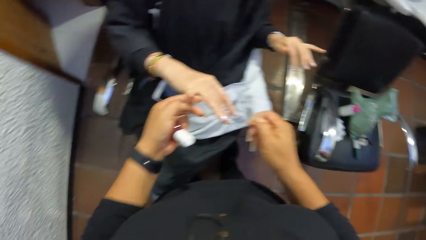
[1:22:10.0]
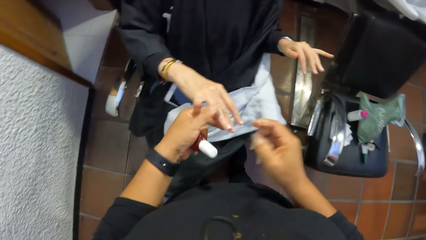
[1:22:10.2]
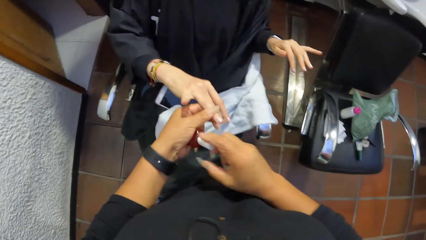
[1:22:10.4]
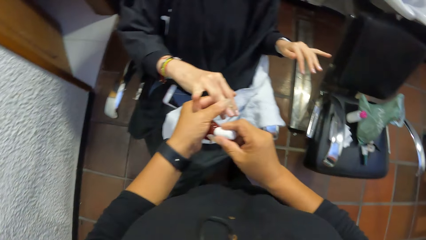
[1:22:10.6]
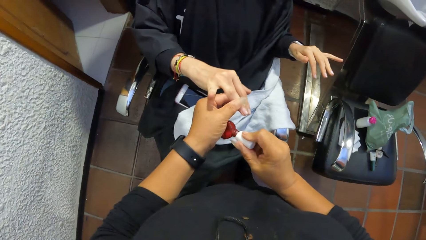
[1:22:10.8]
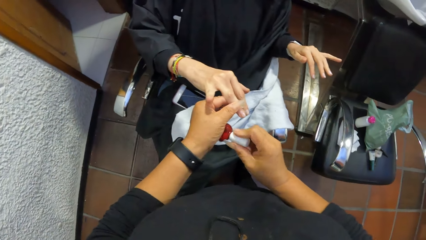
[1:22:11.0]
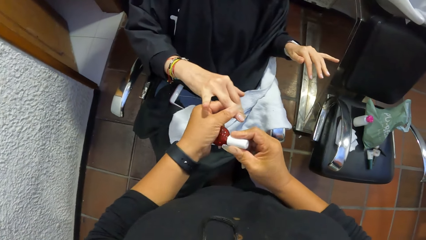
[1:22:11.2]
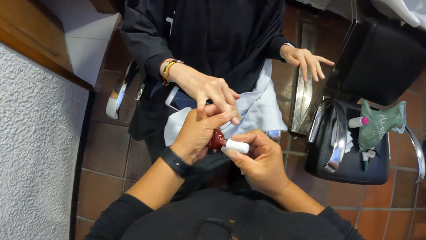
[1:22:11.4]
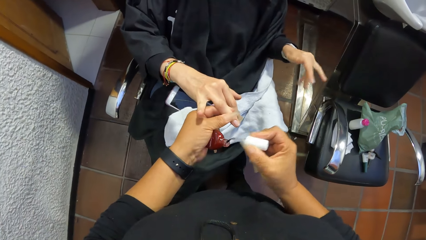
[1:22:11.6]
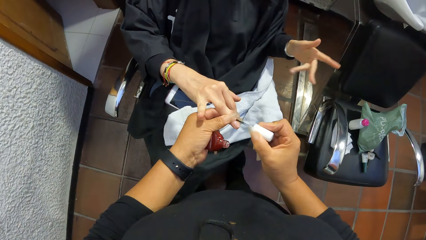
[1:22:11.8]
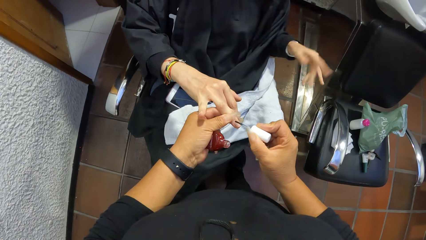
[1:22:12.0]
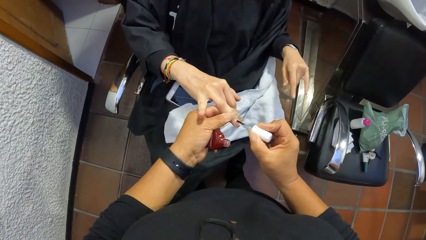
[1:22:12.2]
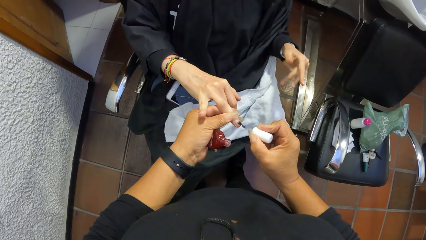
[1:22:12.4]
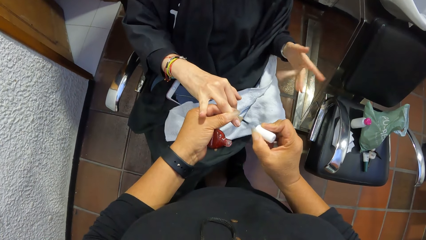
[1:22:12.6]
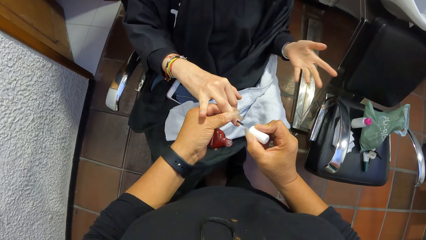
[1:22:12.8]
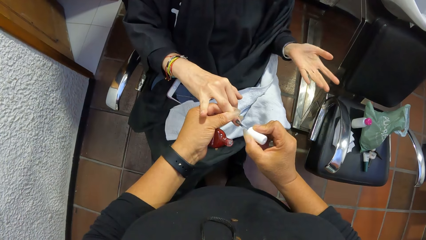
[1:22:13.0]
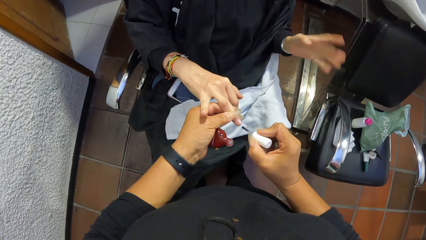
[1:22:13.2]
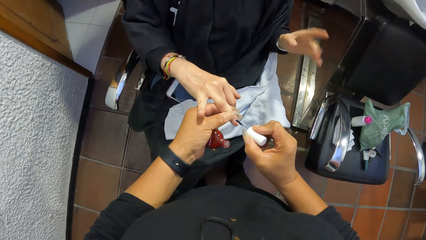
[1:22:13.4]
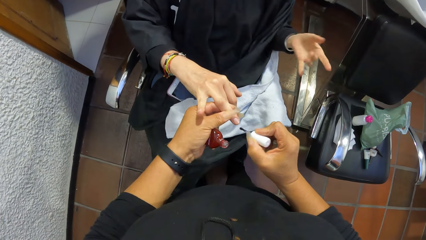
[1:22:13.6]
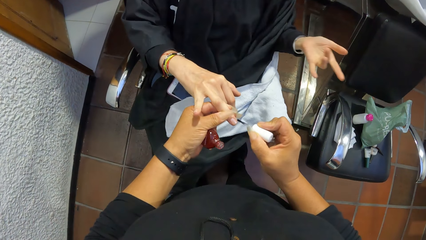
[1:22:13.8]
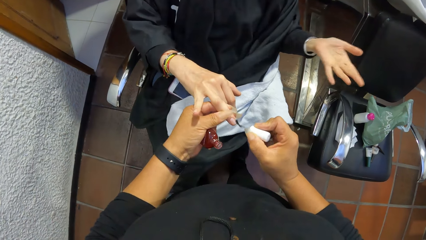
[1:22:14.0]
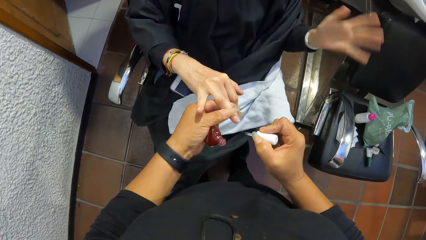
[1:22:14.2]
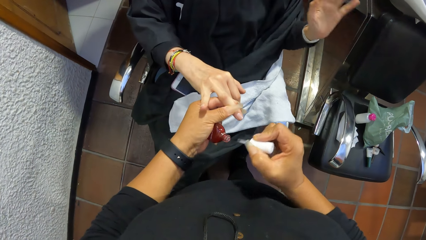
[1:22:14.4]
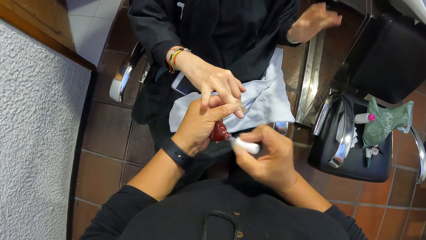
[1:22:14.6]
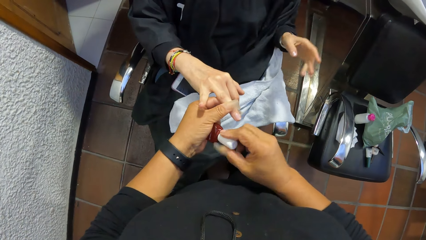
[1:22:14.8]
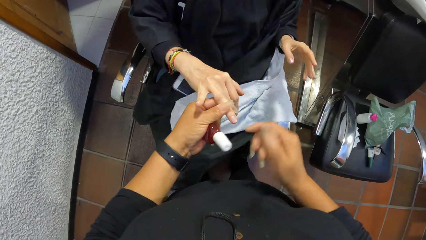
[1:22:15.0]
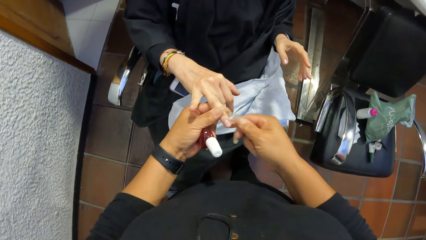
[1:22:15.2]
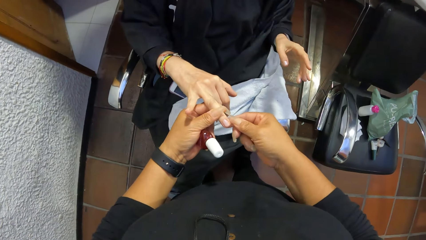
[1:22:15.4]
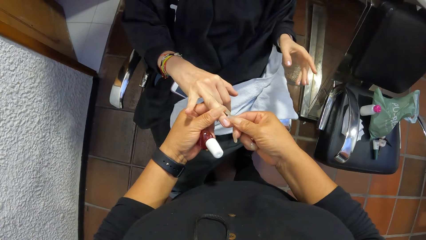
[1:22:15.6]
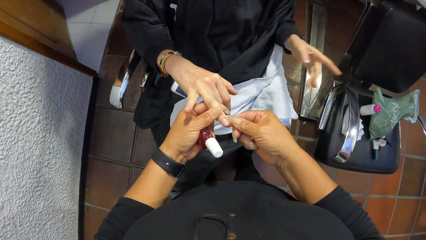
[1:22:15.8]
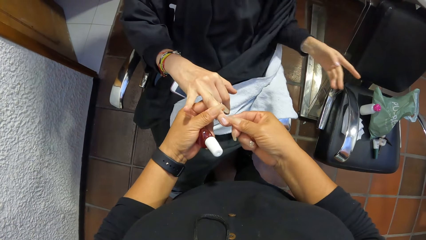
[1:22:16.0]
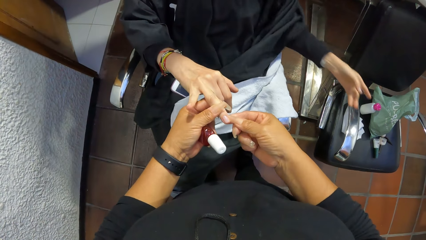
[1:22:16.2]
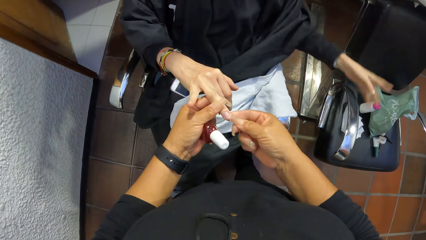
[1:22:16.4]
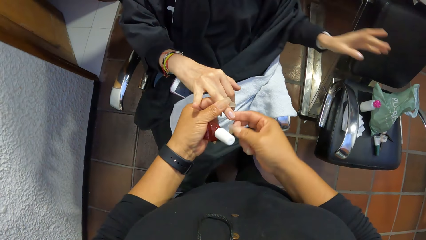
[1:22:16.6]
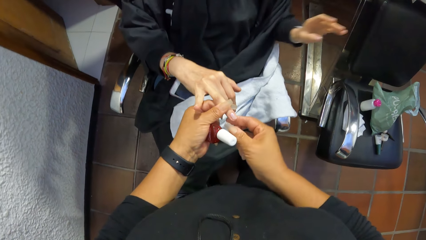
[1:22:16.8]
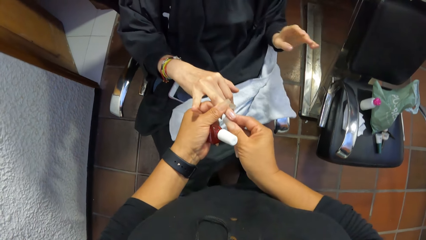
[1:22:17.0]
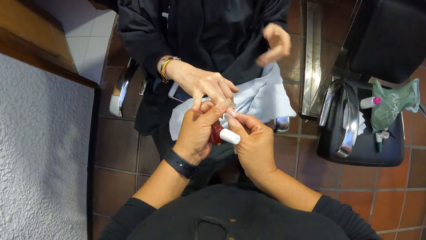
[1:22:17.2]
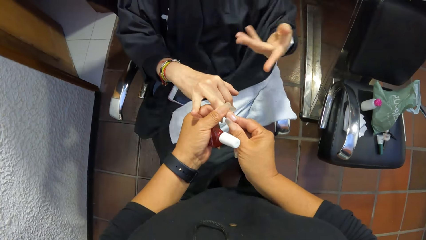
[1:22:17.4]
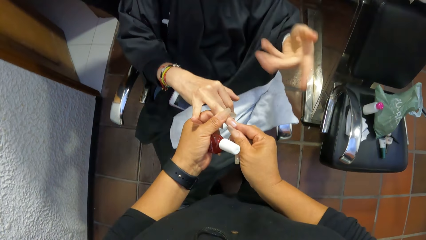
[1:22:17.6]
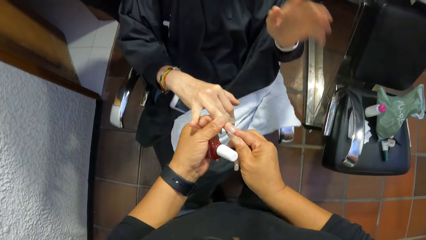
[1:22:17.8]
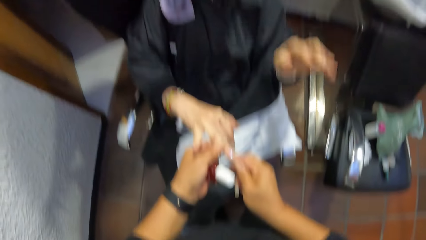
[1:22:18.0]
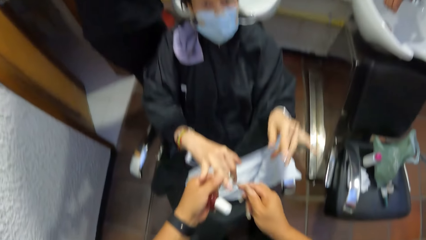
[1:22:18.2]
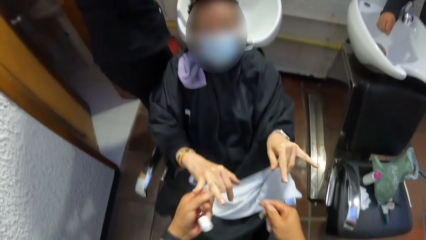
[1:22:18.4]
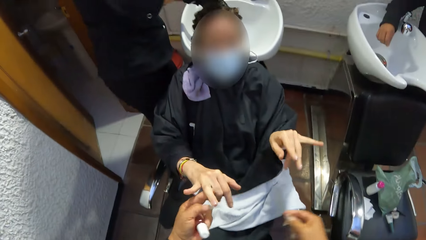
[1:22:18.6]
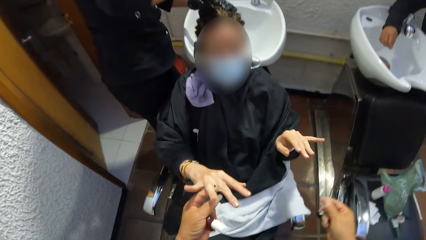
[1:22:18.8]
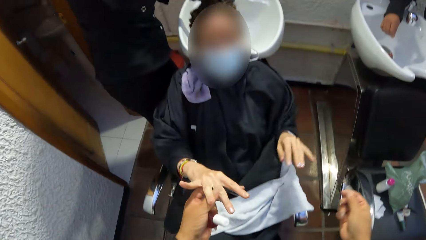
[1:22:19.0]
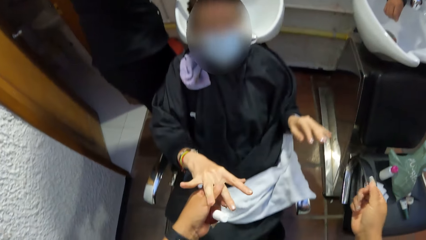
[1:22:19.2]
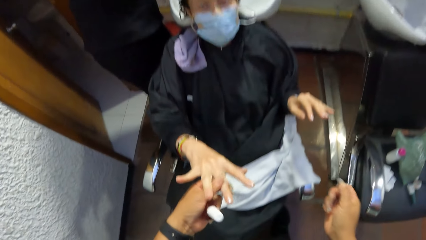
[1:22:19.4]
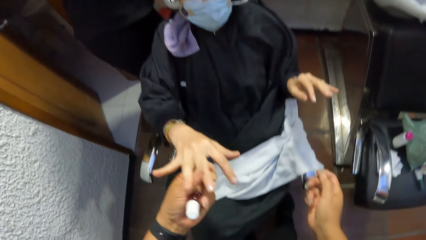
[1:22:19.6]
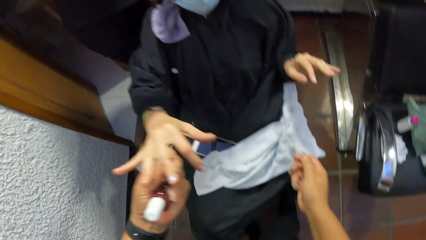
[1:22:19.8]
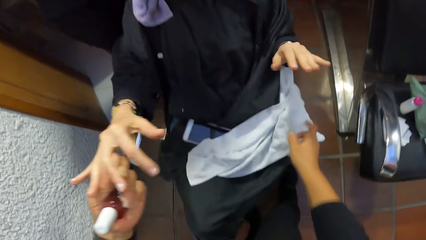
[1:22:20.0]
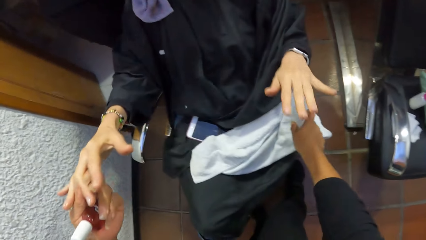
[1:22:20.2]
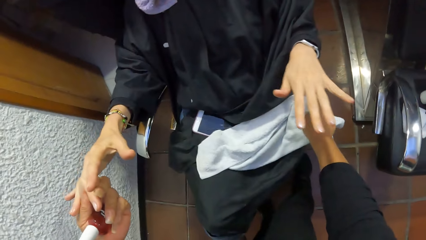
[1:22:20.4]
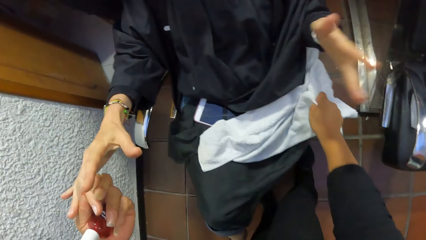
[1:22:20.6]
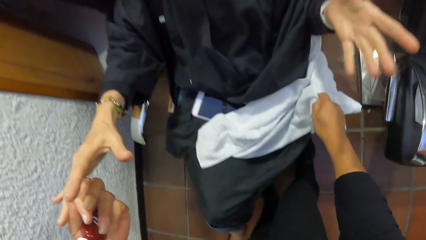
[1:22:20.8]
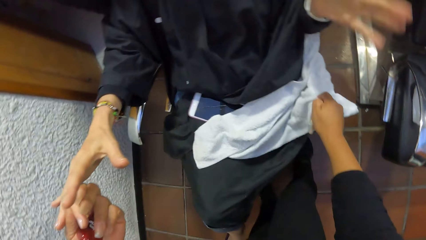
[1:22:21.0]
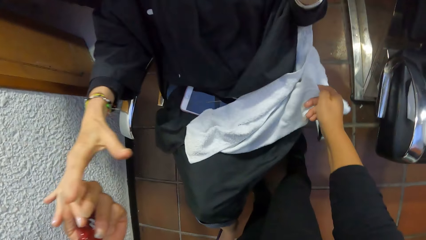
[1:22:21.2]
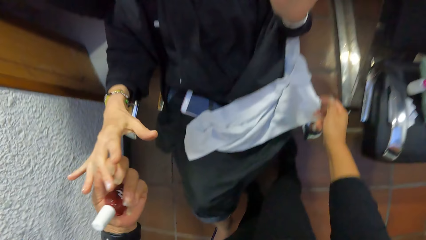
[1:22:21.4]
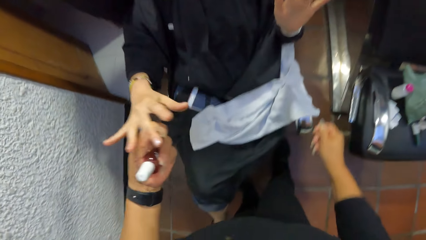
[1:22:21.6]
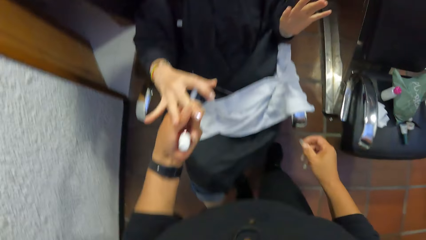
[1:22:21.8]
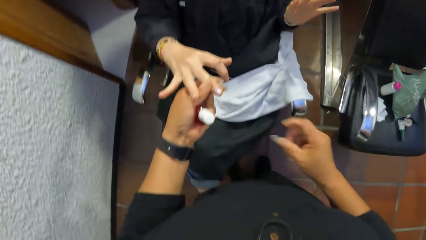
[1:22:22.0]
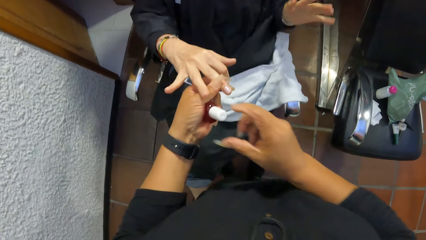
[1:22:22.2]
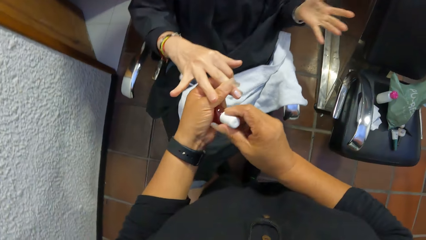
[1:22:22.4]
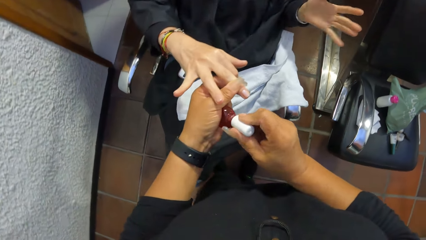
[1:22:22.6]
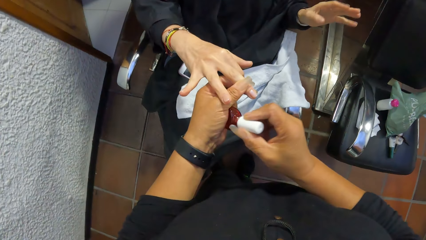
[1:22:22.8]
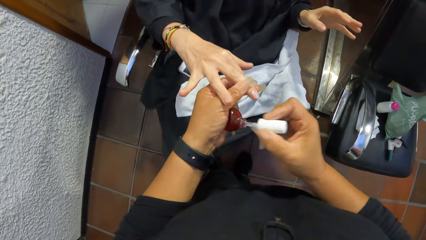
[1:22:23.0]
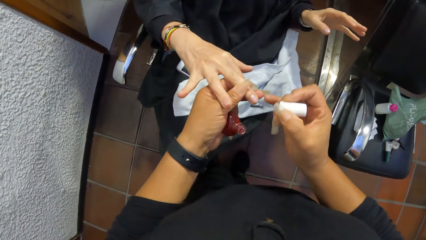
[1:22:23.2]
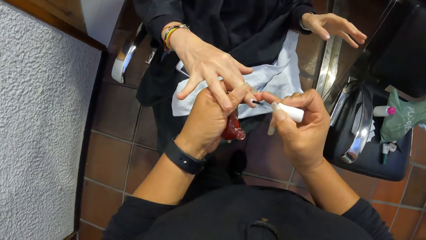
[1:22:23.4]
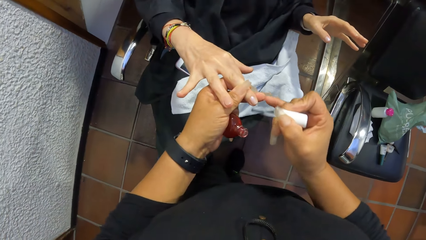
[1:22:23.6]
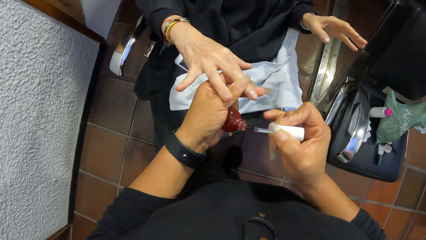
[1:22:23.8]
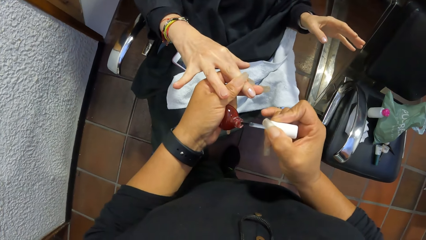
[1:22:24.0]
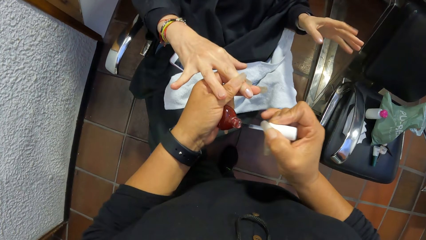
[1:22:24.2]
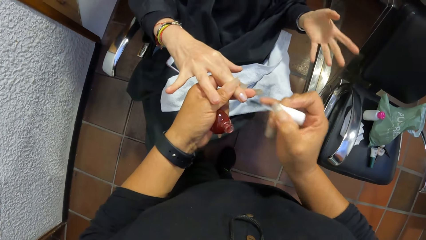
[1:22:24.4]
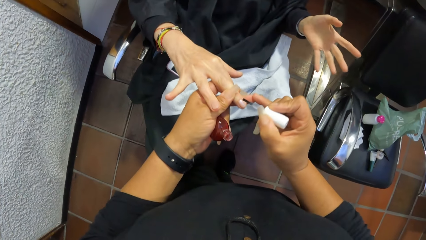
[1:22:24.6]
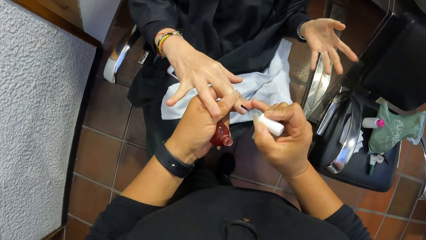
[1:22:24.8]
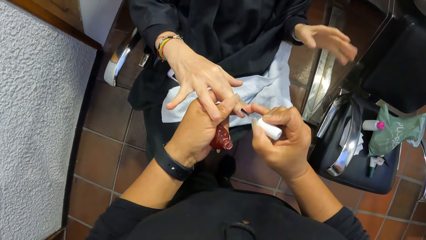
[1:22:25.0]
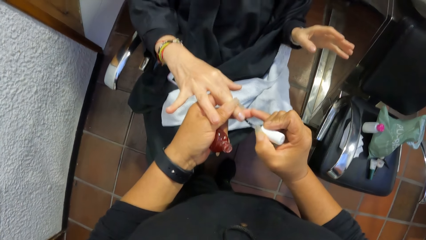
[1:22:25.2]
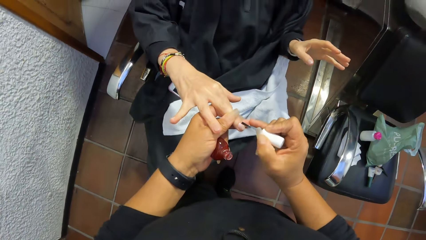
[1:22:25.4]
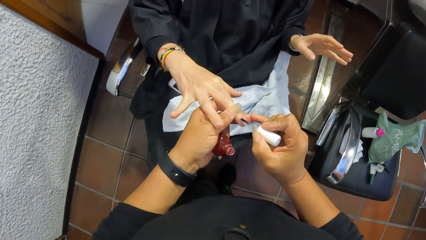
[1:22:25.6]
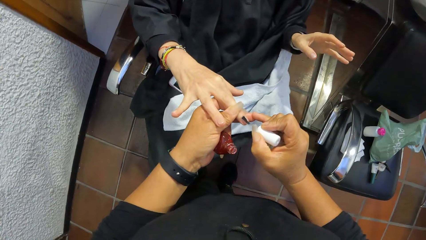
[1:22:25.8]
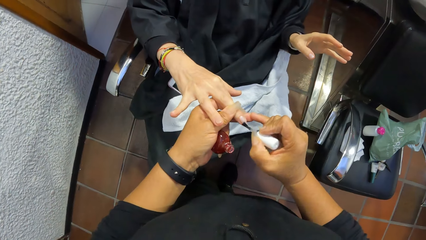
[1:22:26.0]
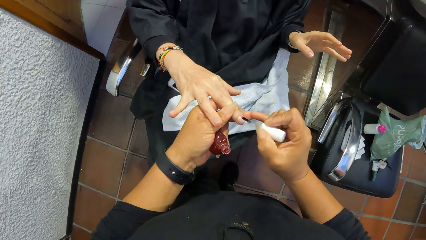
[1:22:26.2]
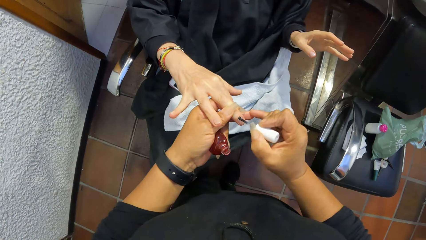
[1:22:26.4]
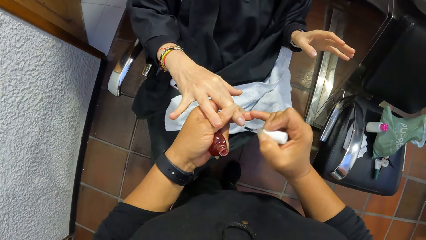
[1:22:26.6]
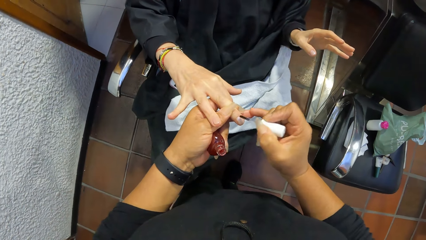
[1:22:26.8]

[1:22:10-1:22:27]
The camera wearer holds the index finger of the right hand of the woman with her left hand. She holds the paint brush in the paint bottle in her left hand with her right hand. She scoops nail polish from the nail polish bottle in her left hand with the nail polish brush in her right hand. She stares at the woman's nails. She applies nail polish on the ring finger of the right hand of the woman in her left hand with the nail polish brush in her right hand. She puts the nail polish brush in her right hand in the nail polish bottle in her left hand. She cleans the ring finger of the right hand of the woman in her left hand with her right hand. She inspects the woman's nails. The woman converses with the camera wearer. The camera wearer holds the middle finger of the right hand of the woman with her left hand. She rubs her right hand on the towel on the laps of the woman. She inspects the towel. She holds the paint brush in the paint bottle in her left hand with her right hand. She scoops nail polish from the nail polish bottle in her left hand with the nail polish brush in her right hand. She stares at the woman's nails. She applies nail polish on the middle finger of the right hand of the woman in her left hand with the nail polish brush in her right hand. She scoops nail polish from the nail polish bottle in her left hand with the nail polish brush in her right hand. She applies nail polish on the middle finger of the right hand of the woman in her left hand with the nail polish brush in her right hand.
